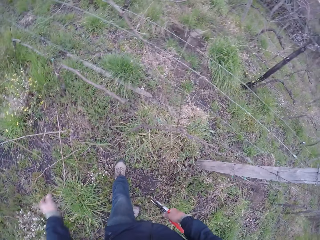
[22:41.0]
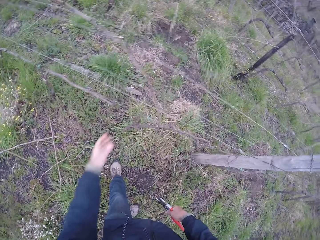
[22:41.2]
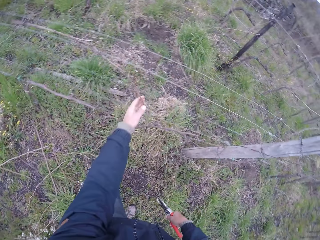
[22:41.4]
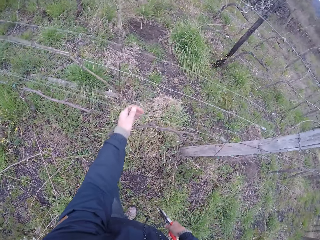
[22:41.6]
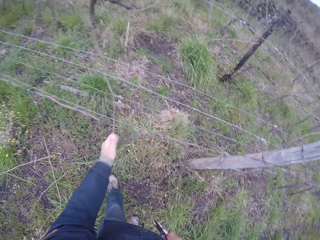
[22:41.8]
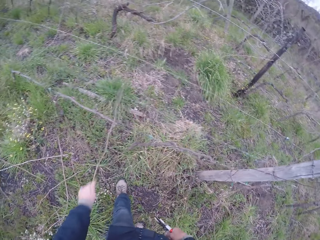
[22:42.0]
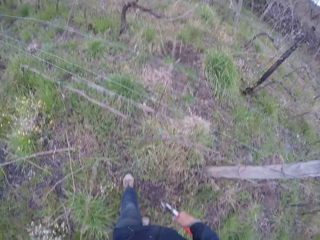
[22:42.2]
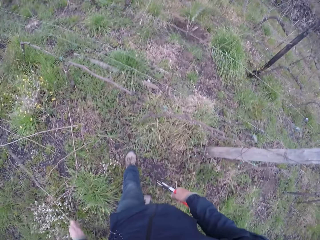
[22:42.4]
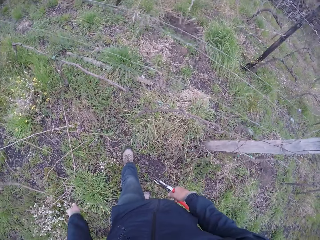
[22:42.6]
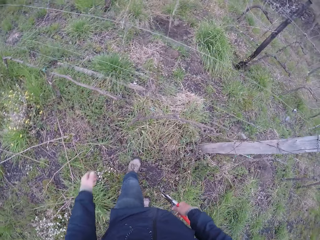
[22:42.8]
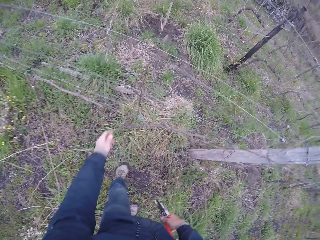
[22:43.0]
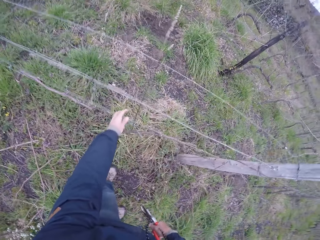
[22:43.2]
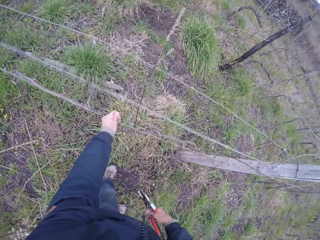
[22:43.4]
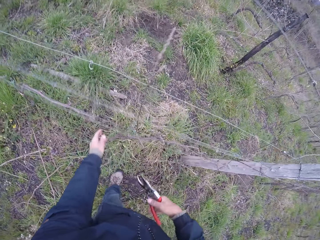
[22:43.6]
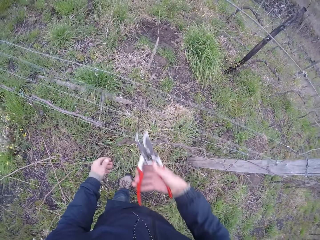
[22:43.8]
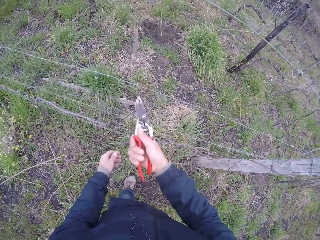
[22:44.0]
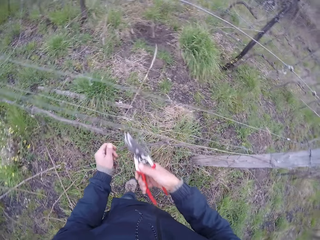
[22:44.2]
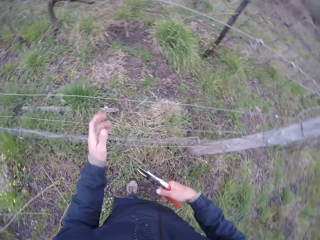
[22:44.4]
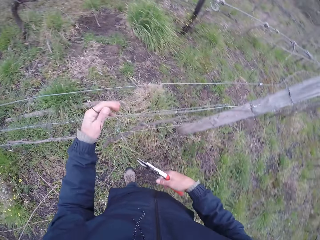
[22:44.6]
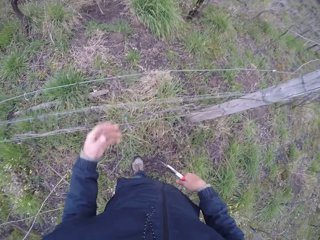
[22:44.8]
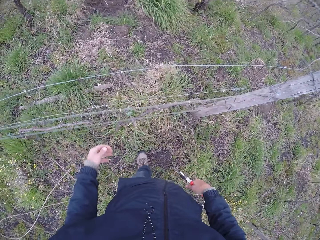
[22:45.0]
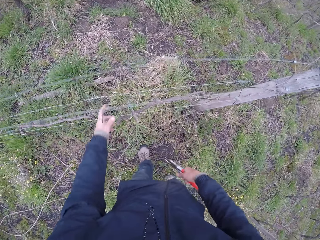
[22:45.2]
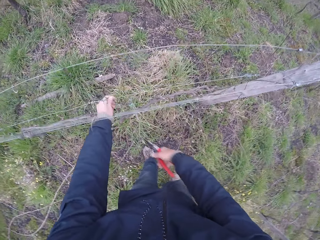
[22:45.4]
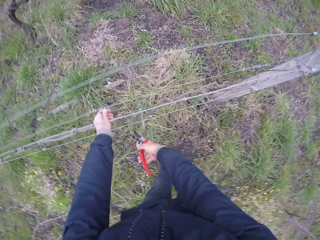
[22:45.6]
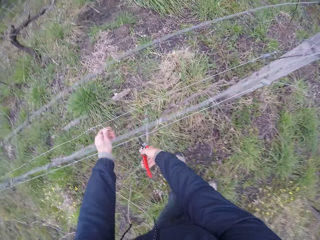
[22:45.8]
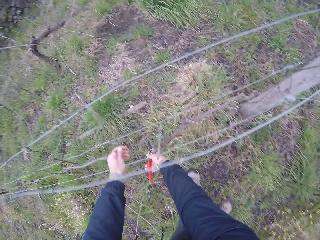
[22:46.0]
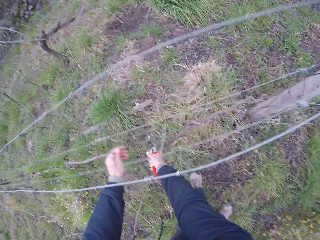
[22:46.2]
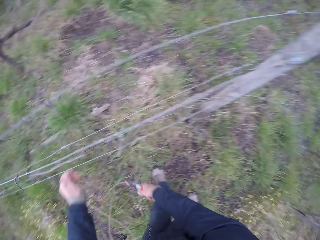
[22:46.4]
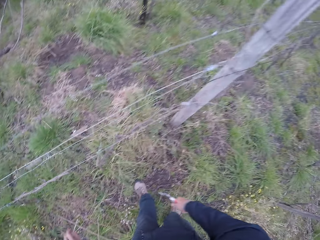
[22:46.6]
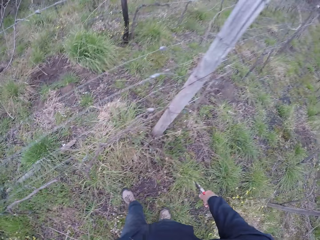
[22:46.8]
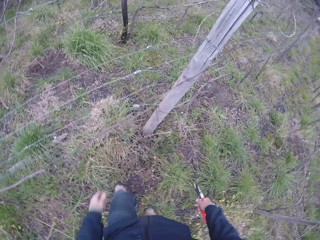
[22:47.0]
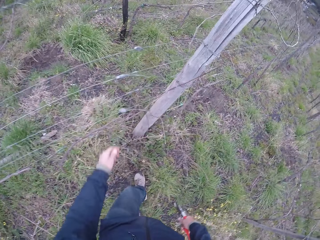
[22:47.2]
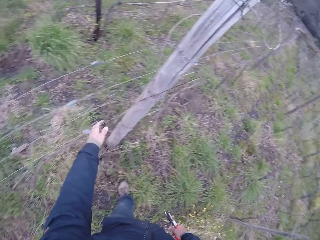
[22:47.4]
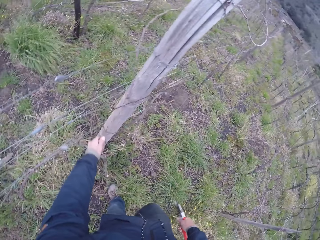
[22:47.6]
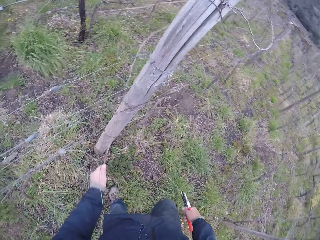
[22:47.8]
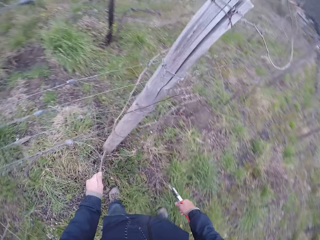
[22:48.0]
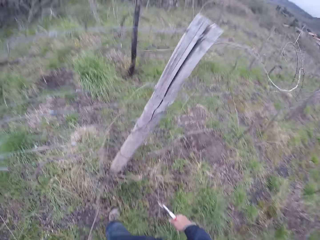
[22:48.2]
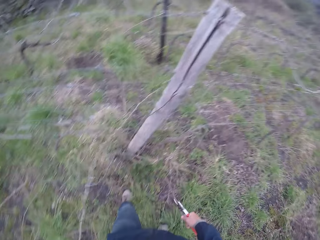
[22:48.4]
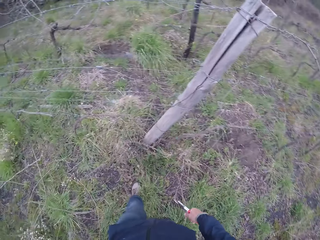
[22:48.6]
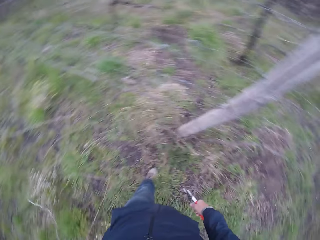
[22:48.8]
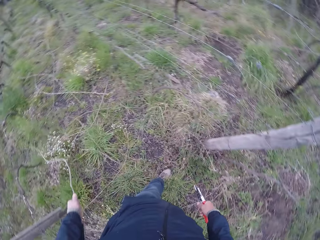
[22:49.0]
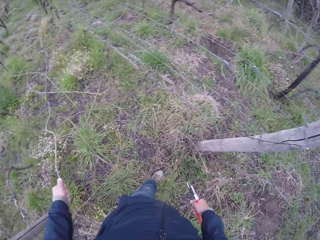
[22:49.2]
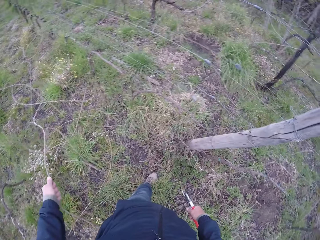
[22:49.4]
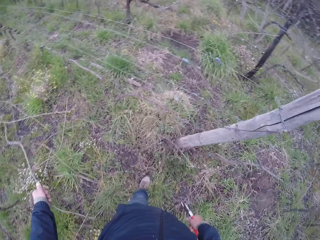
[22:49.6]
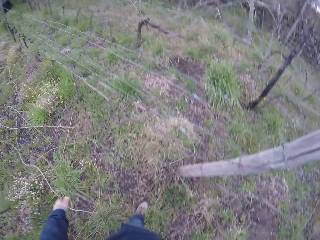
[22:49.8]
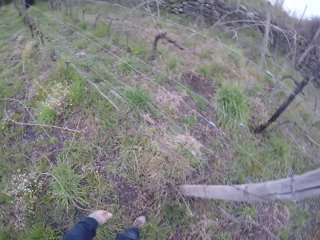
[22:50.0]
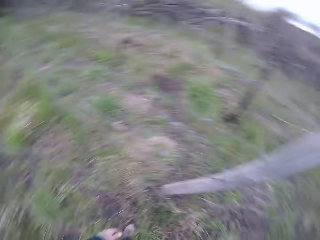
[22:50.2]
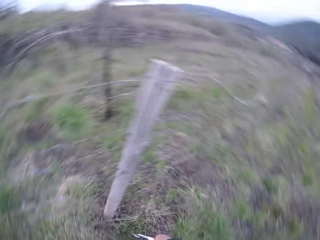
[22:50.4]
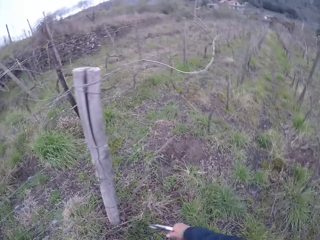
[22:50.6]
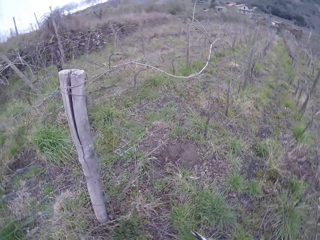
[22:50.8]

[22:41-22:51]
The camera wearer drops the twig on the ground with his left hand. He pulls some twigs from the fence. He moves a twig from the wire fence to the ground with his left hand. He drops the twigs on the ground. He pulls a twig from the fence. He drops the twig on the ground. He cuts a twig on the wire fence with the plier in his right hand. He moves the twig from the wire fence to the ground with his left hand. He pulls a twig off a barbed wire with his left hand. He clips a twig off the barbed wire with a plier in his right hand. He walks on the farm. He pulls a twig or tree branch off the barbed wire with his left hand. He puts the tree branch on the ground.

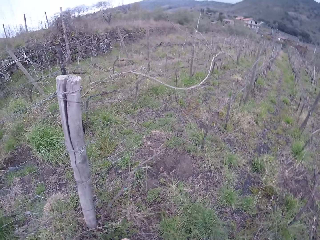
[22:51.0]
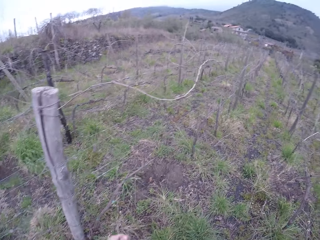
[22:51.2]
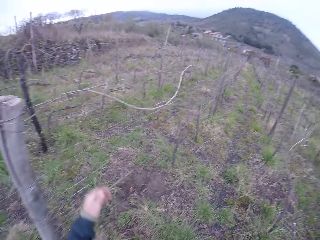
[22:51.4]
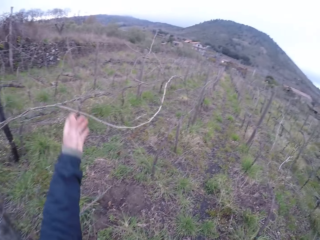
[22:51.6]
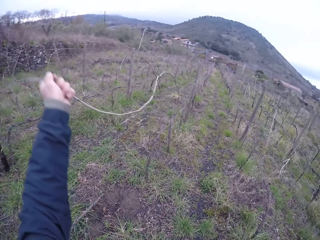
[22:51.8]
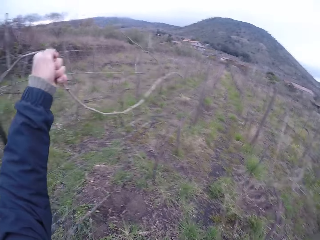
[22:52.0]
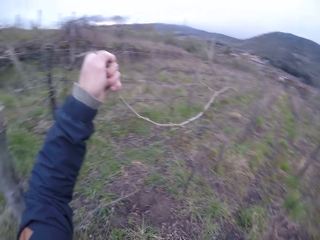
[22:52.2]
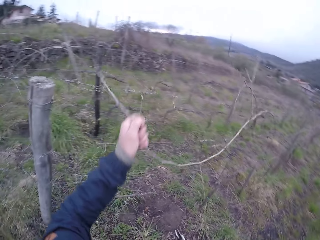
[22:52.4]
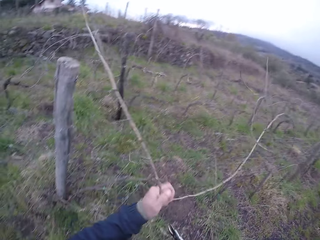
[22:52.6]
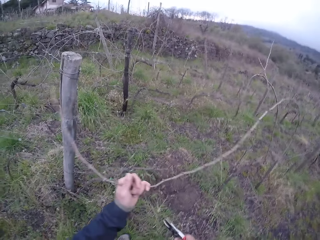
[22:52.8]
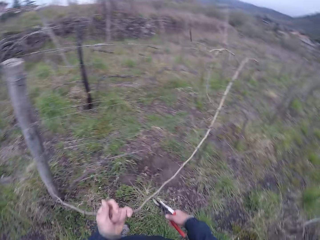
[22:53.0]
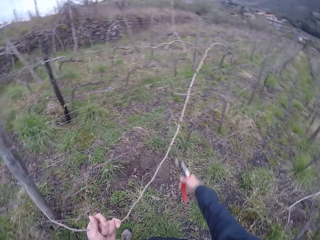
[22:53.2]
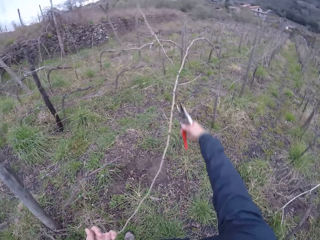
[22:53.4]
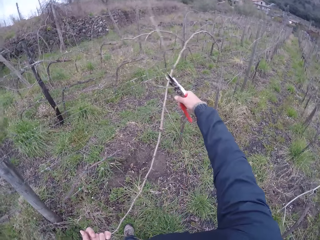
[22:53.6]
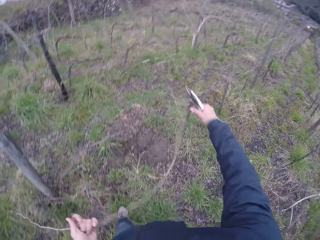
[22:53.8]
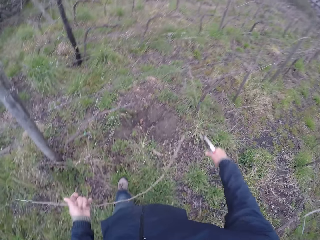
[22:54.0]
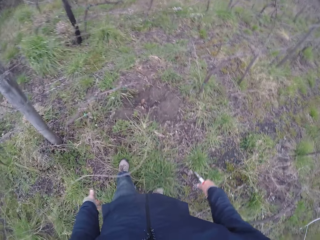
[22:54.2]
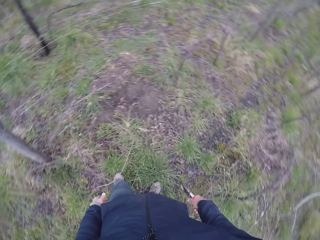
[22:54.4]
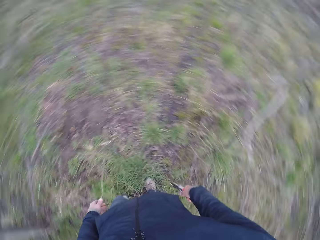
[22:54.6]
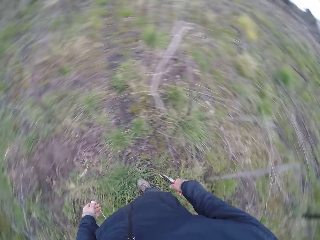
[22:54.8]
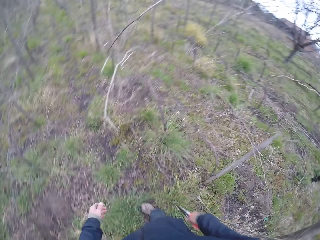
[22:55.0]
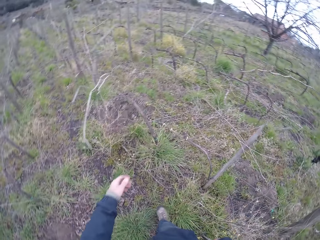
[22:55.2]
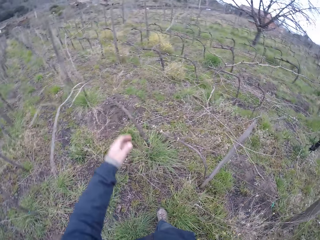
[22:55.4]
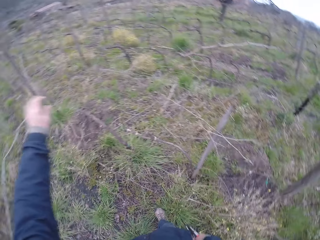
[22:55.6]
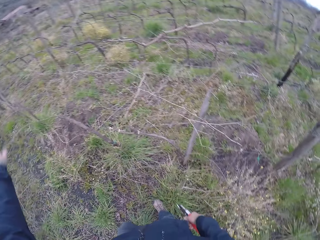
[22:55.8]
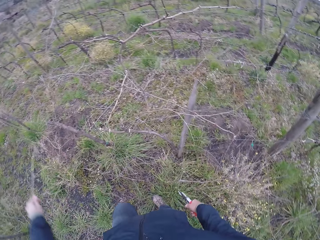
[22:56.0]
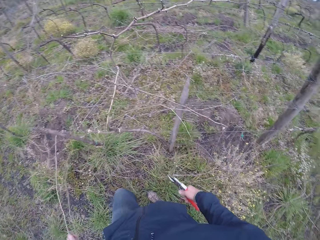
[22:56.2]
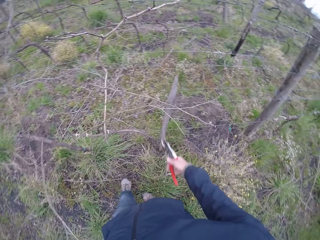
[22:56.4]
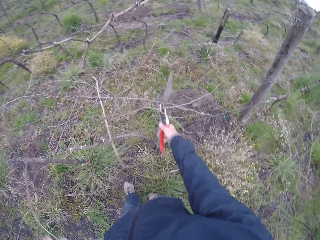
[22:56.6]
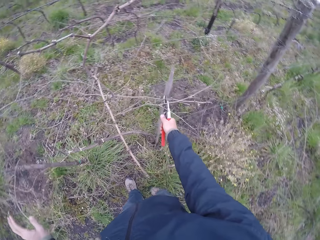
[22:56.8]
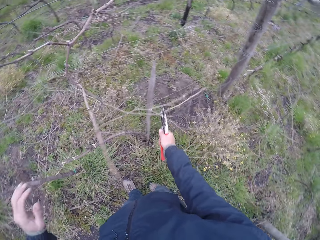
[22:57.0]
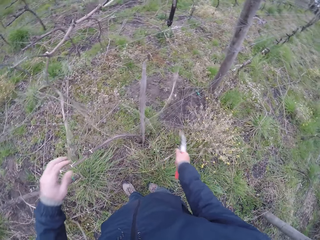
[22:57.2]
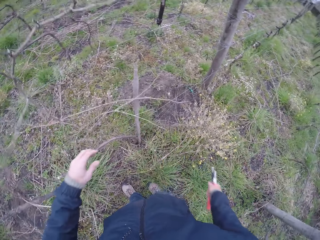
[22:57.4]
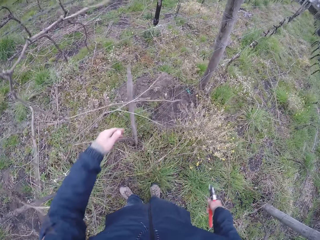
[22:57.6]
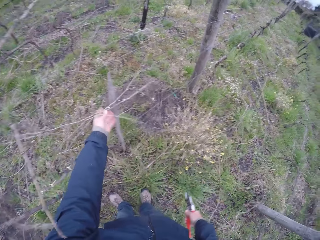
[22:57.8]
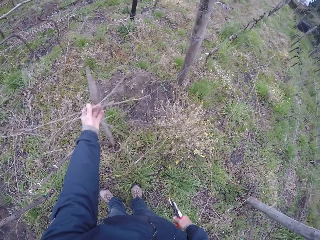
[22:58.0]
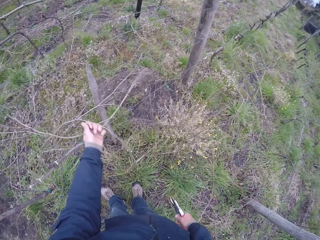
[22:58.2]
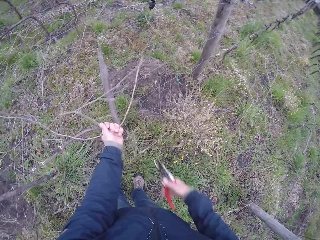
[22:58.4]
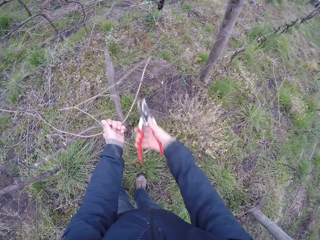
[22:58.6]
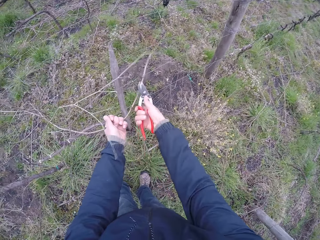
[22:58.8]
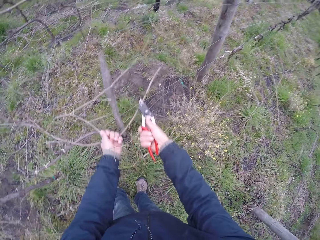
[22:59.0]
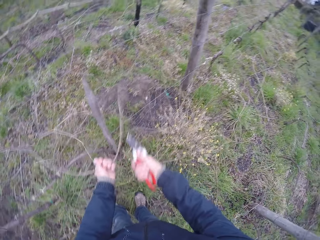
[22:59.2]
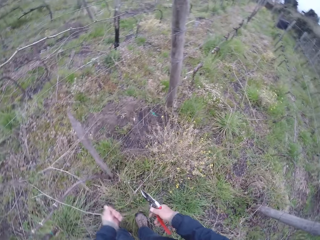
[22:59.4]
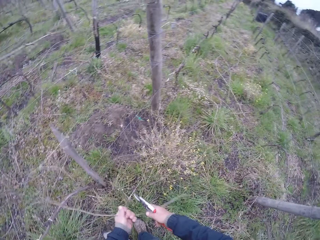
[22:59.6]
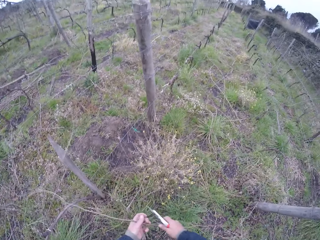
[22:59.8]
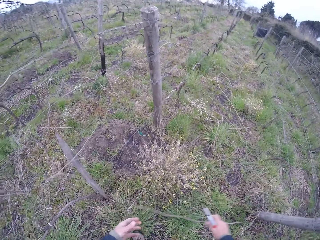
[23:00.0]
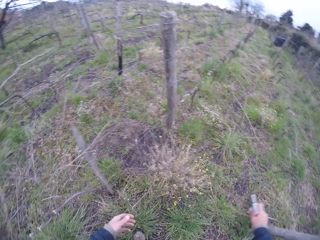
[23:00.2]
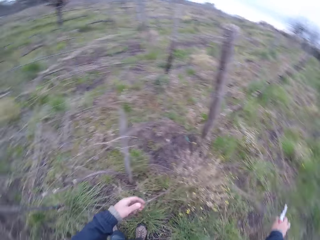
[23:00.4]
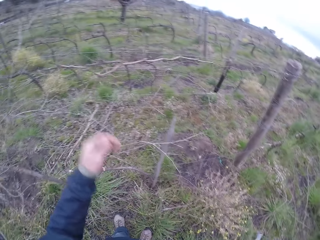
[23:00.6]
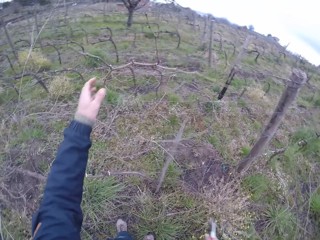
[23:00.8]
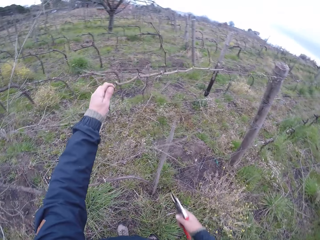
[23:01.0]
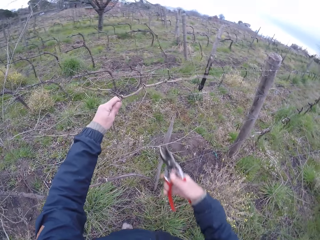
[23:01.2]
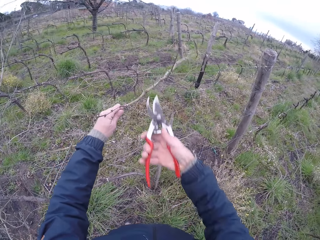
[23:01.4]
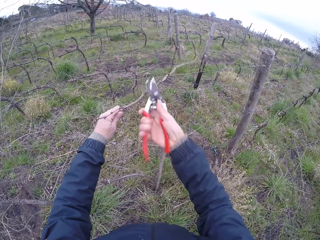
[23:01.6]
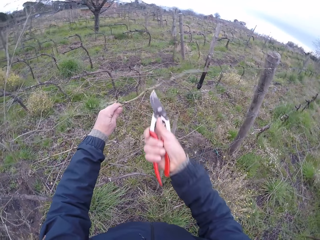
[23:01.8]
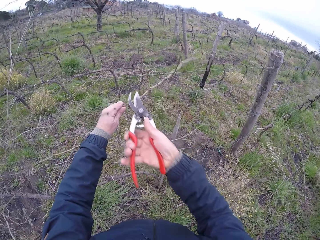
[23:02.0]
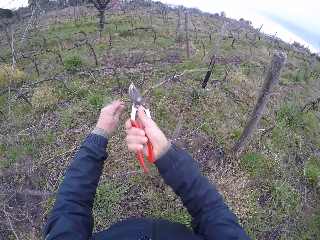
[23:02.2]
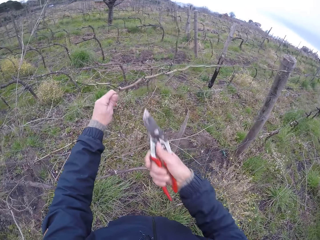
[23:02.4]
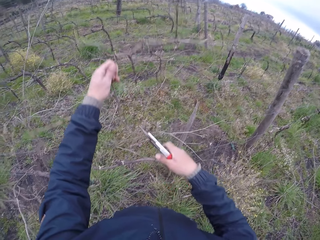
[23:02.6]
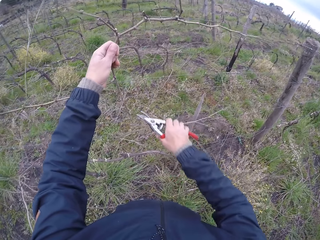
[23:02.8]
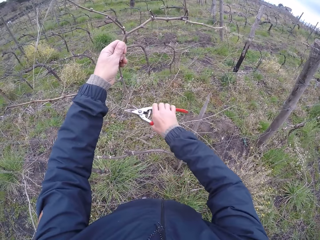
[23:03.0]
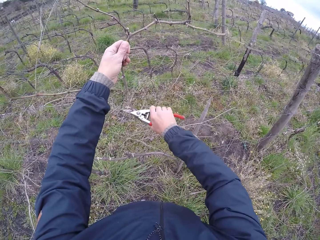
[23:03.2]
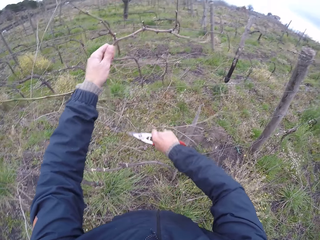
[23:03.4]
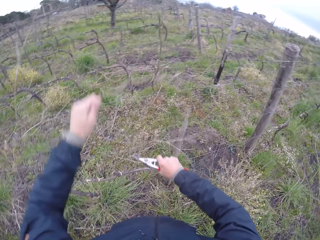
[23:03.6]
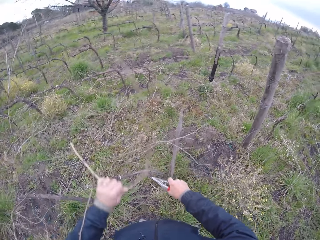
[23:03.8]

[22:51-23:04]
The camera wearer walks on the farm. He pulls a twig or tree branch off a barbed wire with his left hand. He clips the twig off the barbed wire with a plier in his right hand. He puts the tree branch on the ground. He pulls a twig off the barbed wire with his left hand. He clips a twig off the barbed wire with the plier in his right hand. He pulls a twig off the barbed wire with his left hand. He clips a twig off the barbed wire with the plier in his right hand. He pulls a twig off the barbed wire with his left hand. He clips a twig off the barbed wire with the plier in his right hand.
